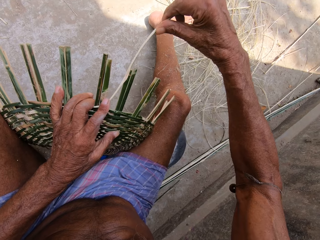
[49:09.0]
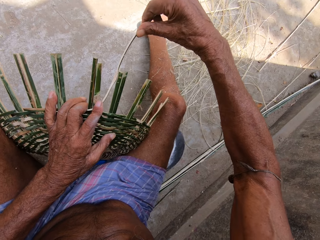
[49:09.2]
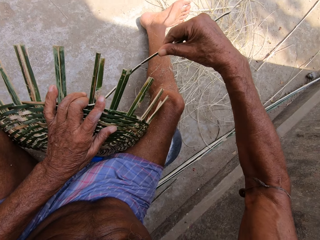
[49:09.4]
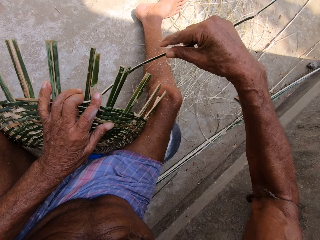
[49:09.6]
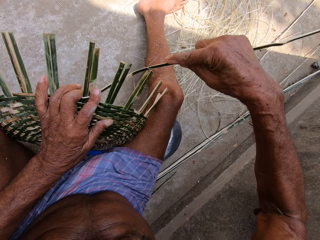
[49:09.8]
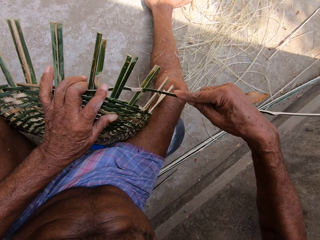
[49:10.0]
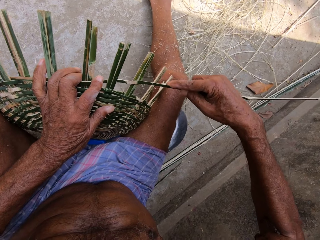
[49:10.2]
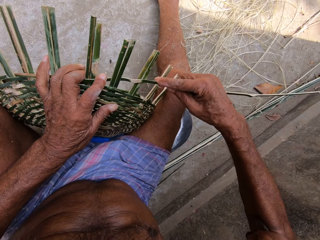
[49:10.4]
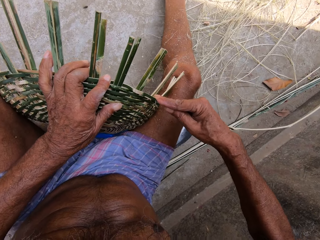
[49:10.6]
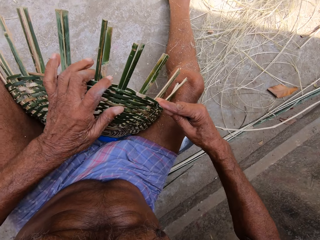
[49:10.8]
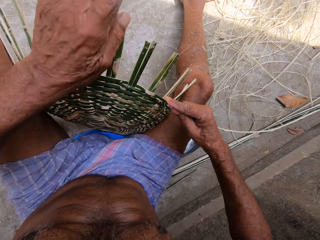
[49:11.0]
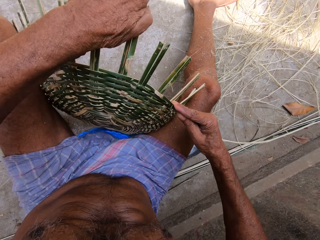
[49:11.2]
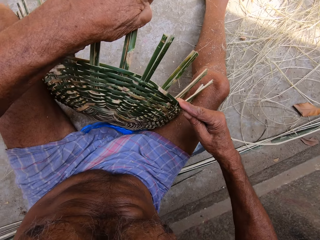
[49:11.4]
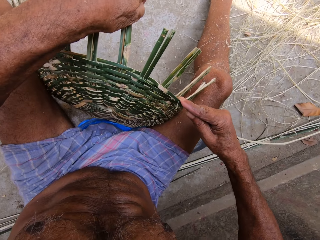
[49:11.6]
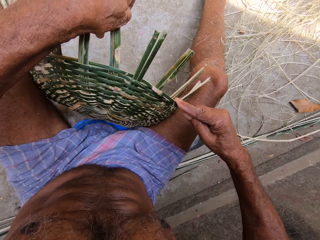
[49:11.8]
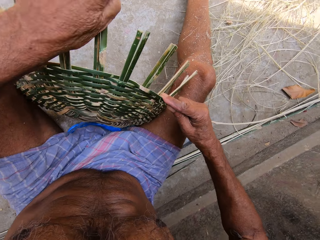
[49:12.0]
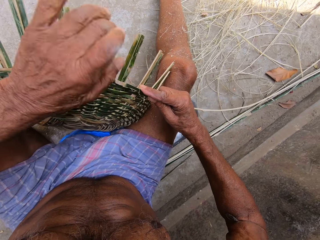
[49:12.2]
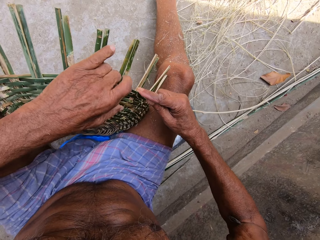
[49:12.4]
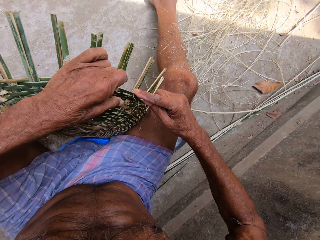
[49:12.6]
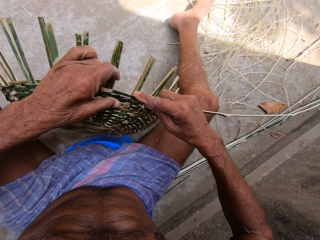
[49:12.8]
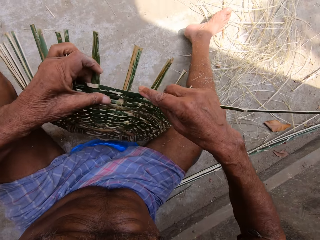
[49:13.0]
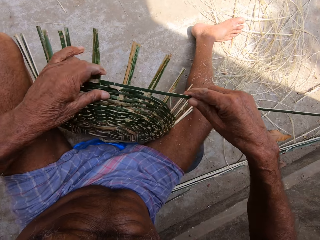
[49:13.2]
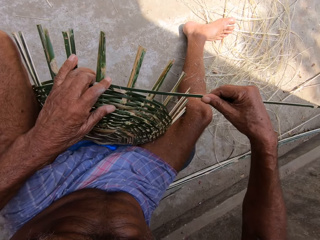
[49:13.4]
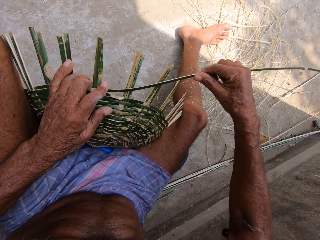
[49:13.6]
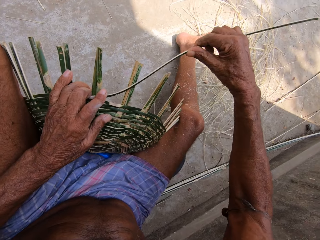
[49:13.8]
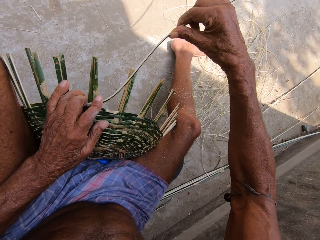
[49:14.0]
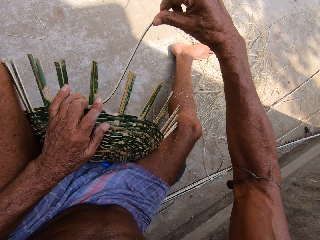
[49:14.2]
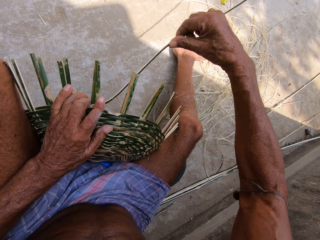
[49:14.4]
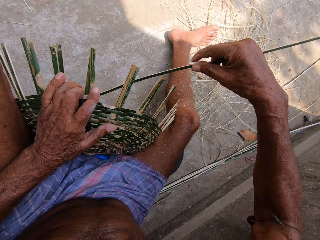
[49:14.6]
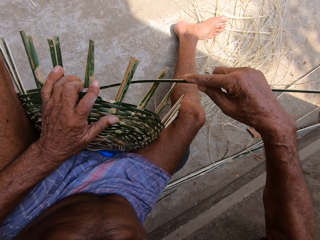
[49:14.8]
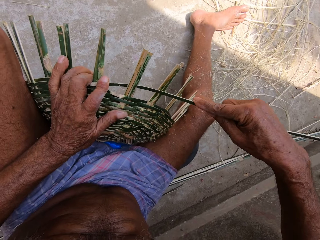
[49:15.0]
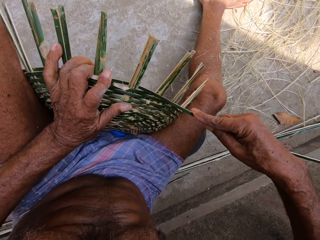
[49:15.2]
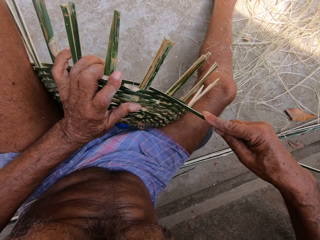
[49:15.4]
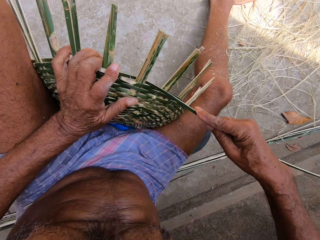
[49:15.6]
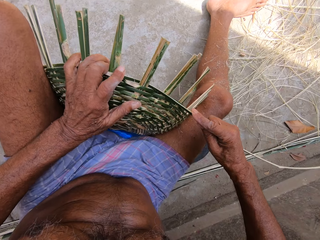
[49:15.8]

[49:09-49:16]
The camera wearer weaves the basket with the bamboo strip in both hands. He bends bamboo strips of the basket with his left hand. He turns the basket with his left hand. He weaves the basket with the bamboo strip in both hands.

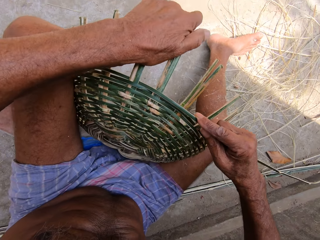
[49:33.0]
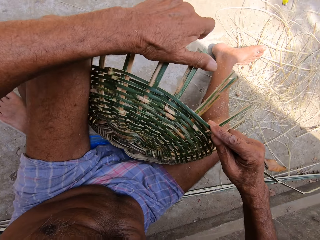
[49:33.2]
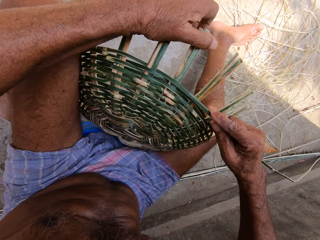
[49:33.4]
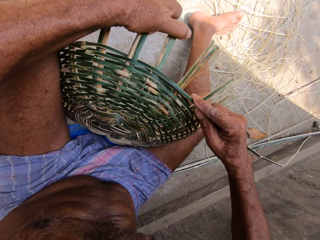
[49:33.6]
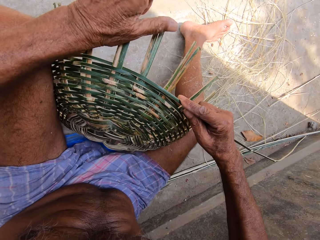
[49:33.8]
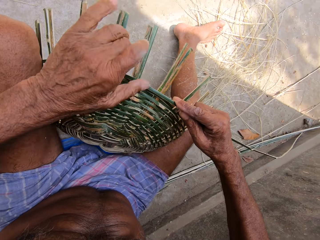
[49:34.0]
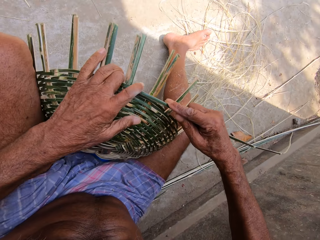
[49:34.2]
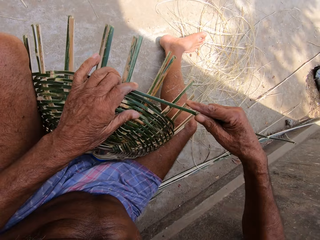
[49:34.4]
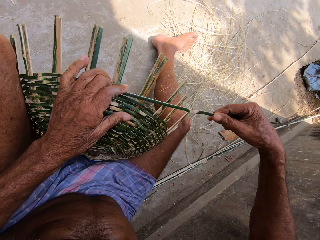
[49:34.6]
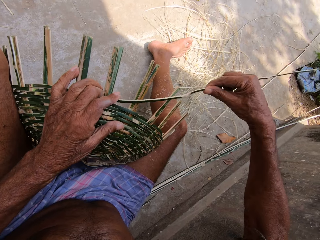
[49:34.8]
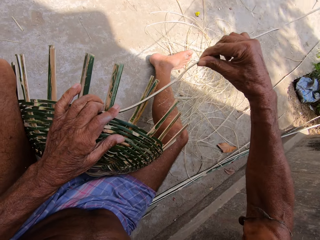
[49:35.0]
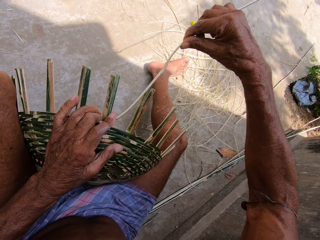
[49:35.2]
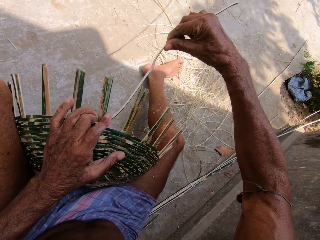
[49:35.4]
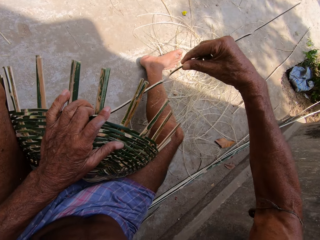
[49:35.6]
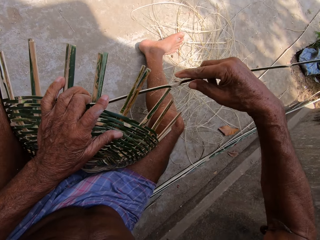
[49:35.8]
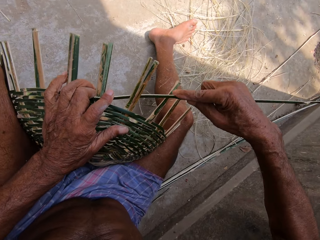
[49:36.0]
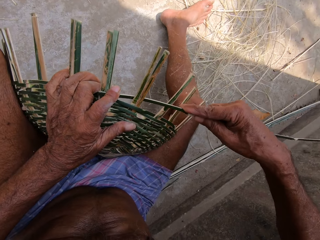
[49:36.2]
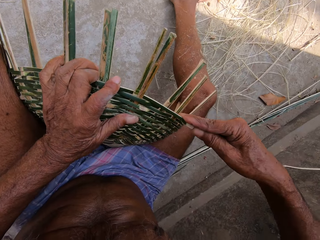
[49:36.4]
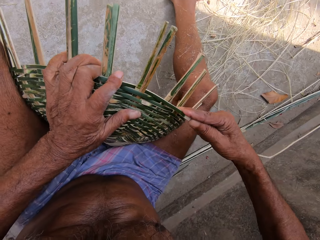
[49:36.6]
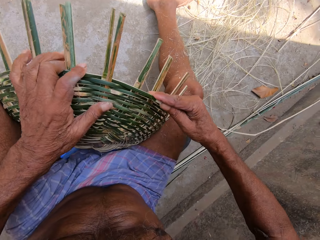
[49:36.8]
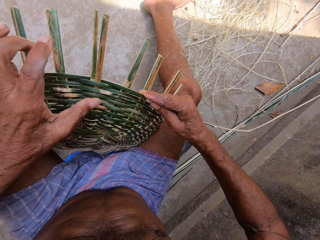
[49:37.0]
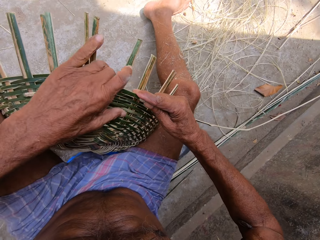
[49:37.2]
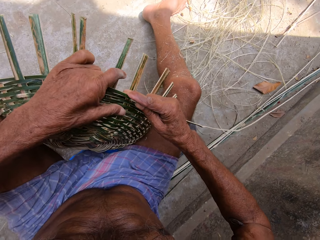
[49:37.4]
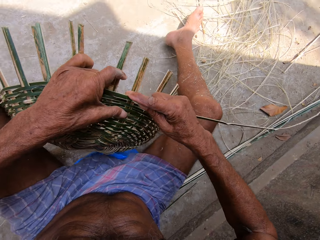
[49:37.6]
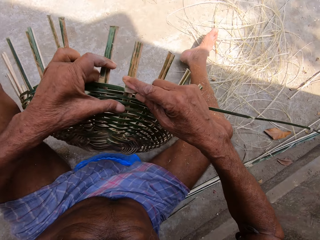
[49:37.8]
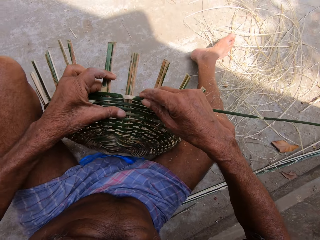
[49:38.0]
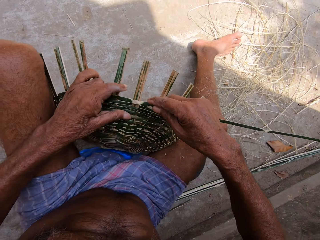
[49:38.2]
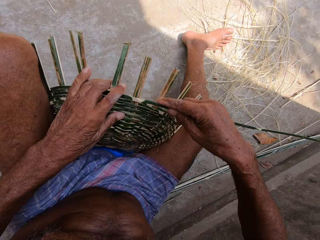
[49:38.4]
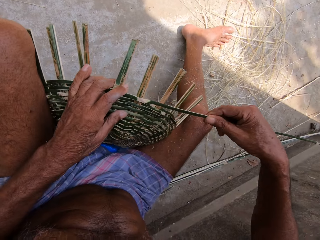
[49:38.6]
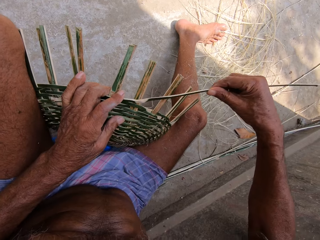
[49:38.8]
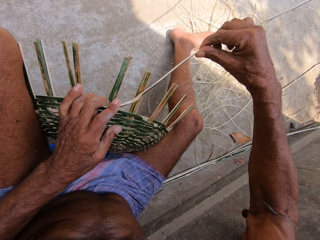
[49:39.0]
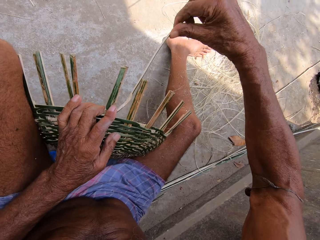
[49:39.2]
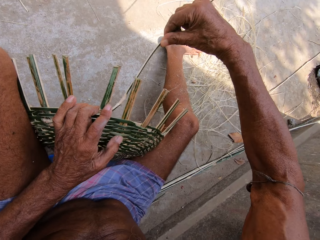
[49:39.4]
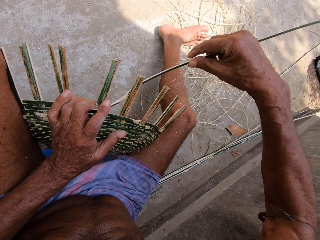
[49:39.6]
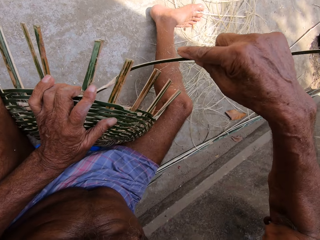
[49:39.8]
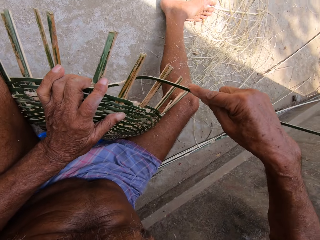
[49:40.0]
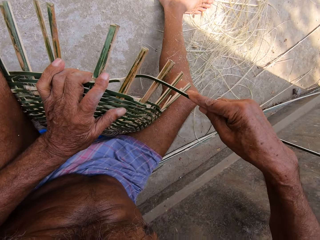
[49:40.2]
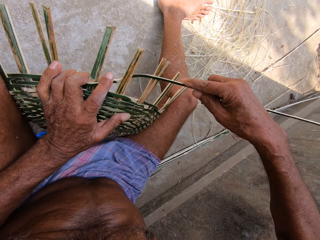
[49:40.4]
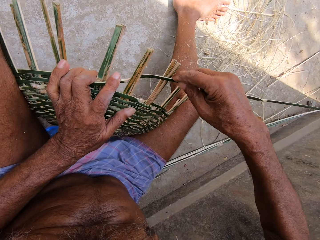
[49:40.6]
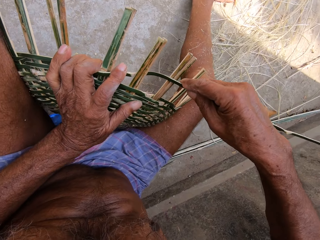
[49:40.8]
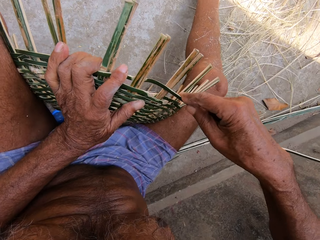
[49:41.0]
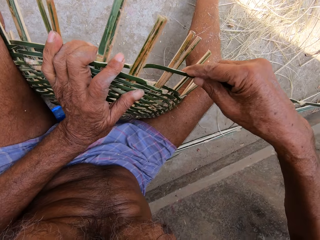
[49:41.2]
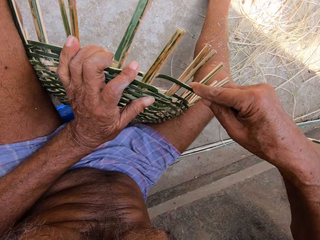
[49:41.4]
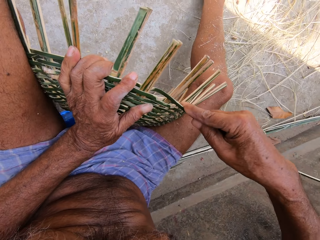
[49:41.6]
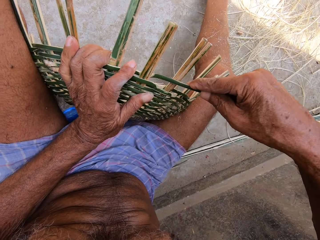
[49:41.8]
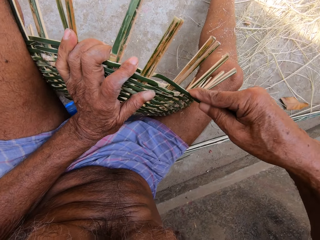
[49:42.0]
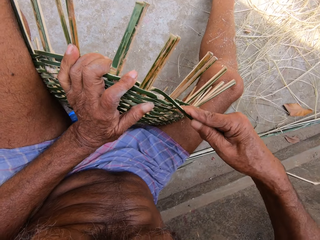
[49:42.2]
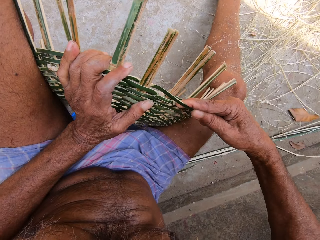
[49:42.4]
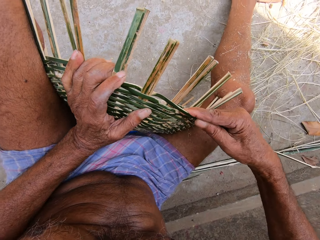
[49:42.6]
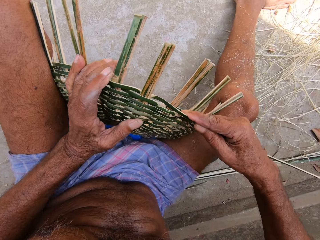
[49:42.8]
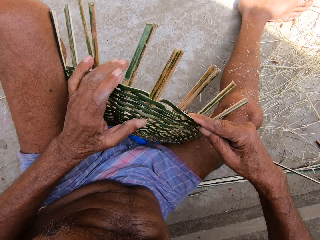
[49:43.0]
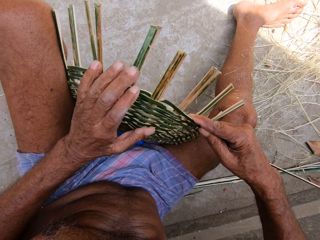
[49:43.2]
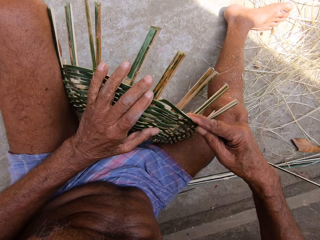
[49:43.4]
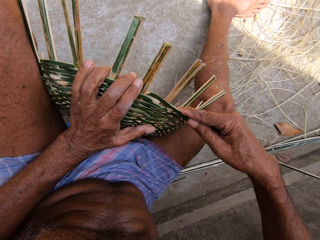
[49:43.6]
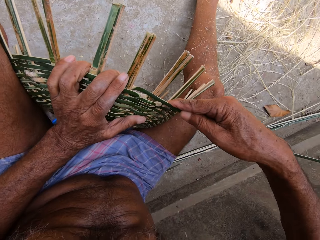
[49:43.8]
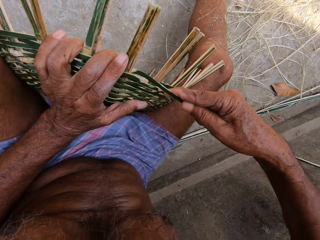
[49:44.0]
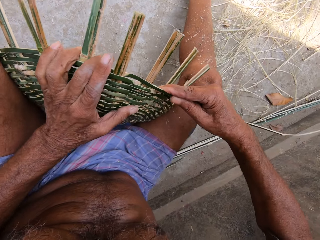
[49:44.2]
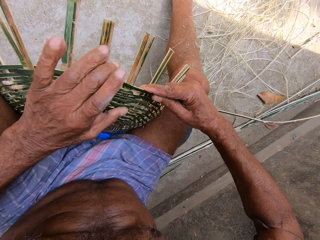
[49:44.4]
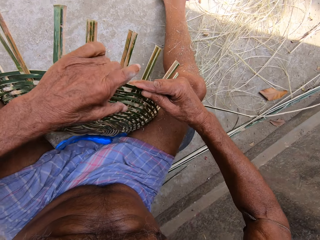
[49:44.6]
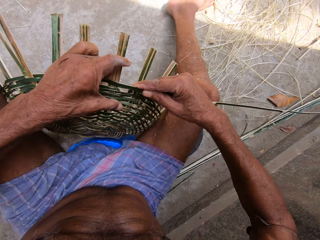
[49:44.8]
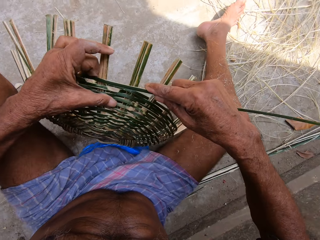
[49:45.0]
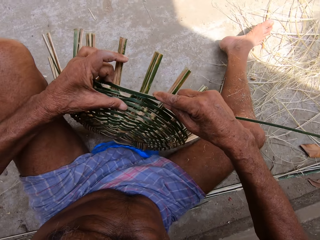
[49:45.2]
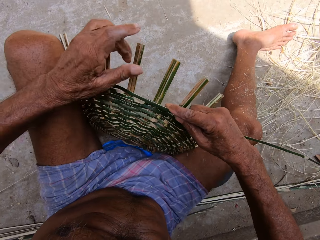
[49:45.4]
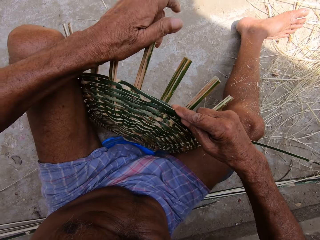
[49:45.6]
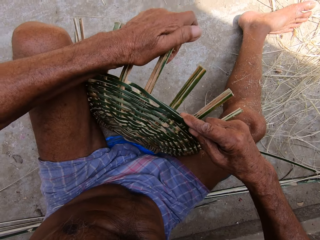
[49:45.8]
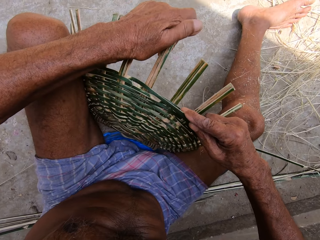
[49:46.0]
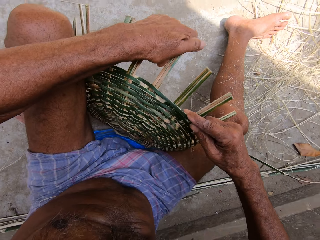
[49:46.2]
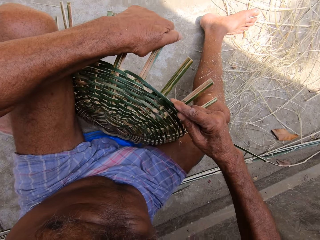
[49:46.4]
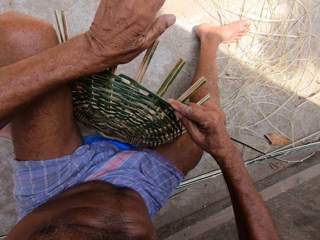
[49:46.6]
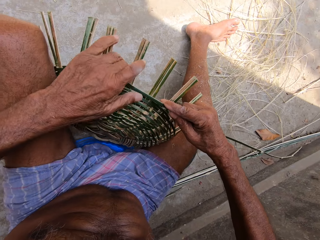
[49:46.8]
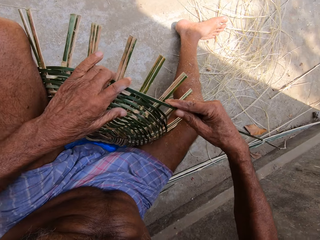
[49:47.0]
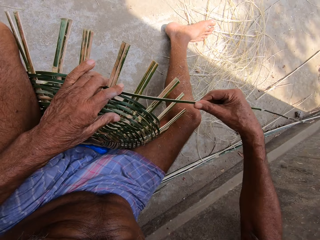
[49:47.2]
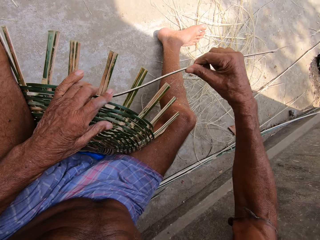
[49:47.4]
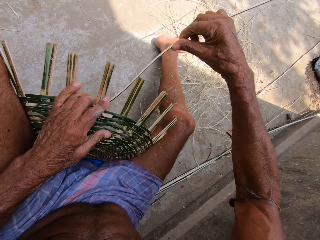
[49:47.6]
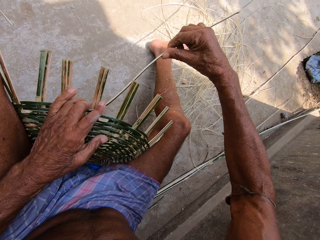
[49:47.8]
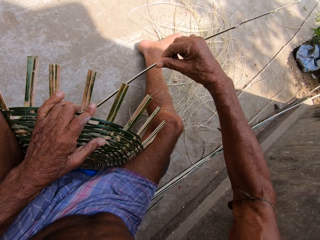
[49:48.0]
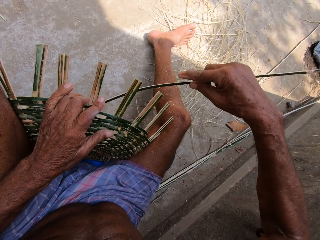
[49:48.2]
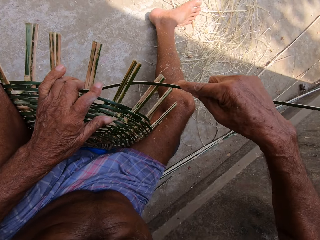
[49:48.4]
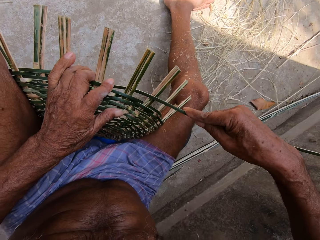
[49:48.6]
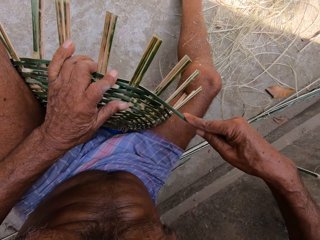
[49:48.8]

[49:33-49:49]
The camera wearer weaves the basket with the bamboo strip in both hands. He turns the basket with his left hand. He weaves the basket with the bamboo strip in both hands. He turns the basket with his left hand. He presses the basket with his left hand. He weaves the basket.
